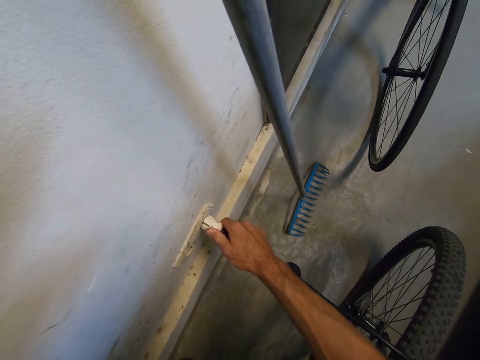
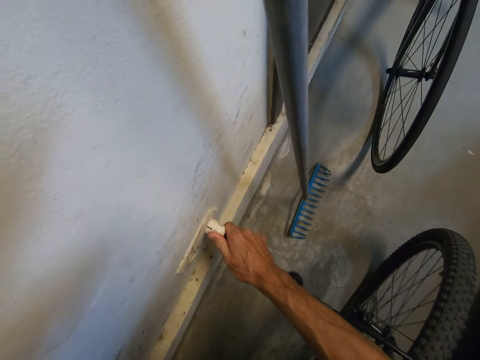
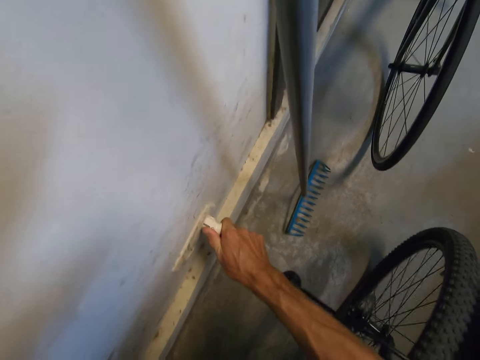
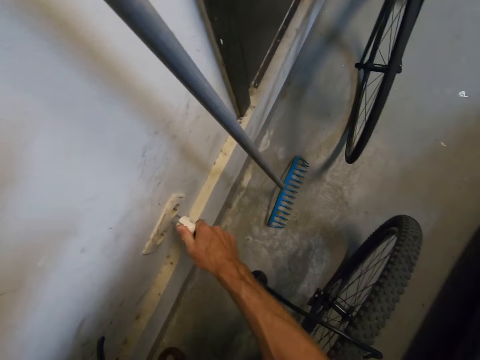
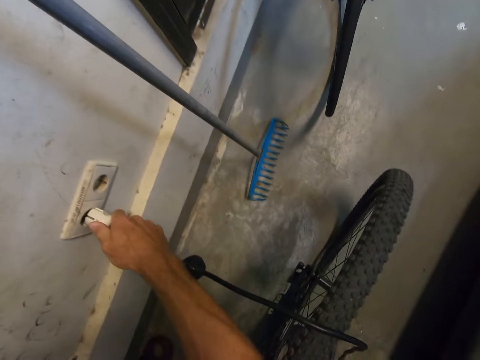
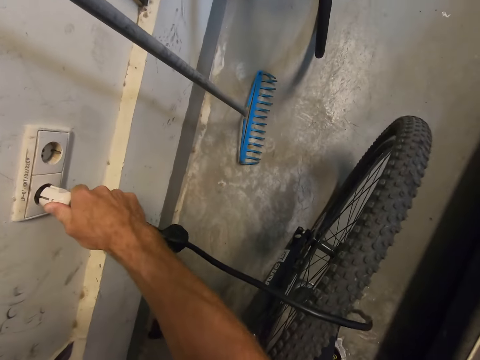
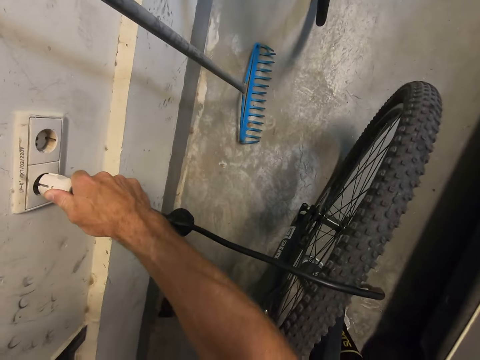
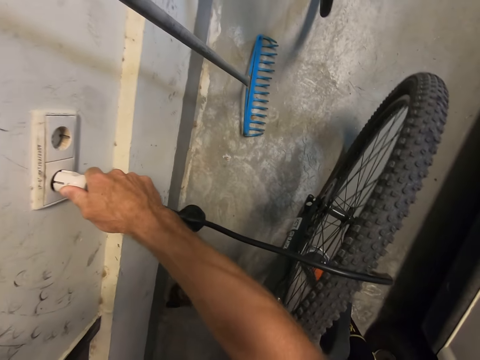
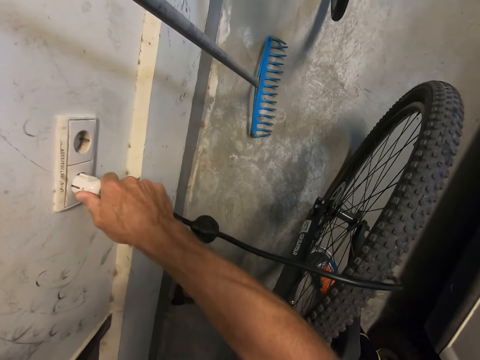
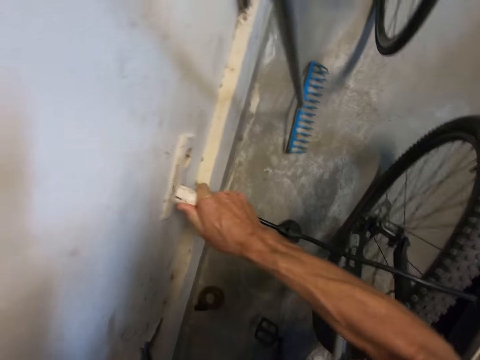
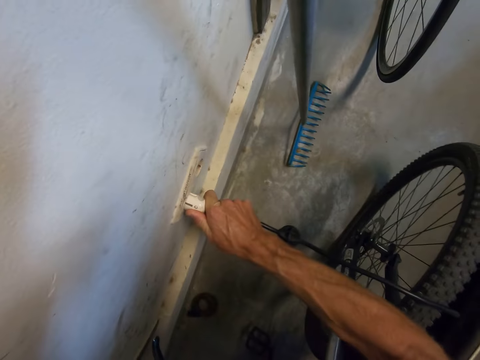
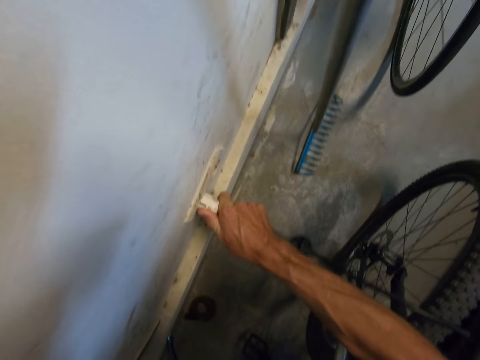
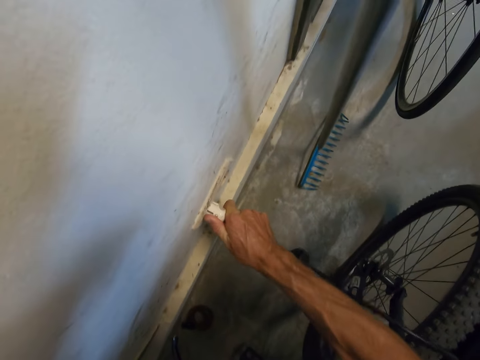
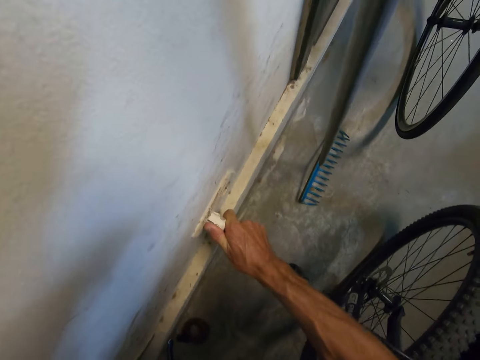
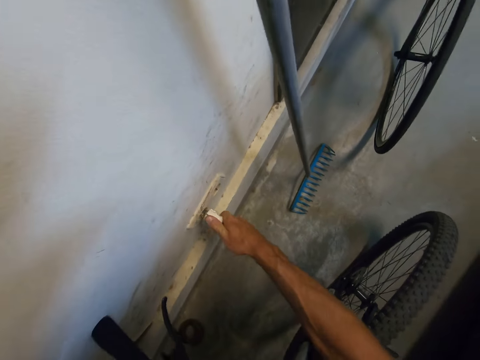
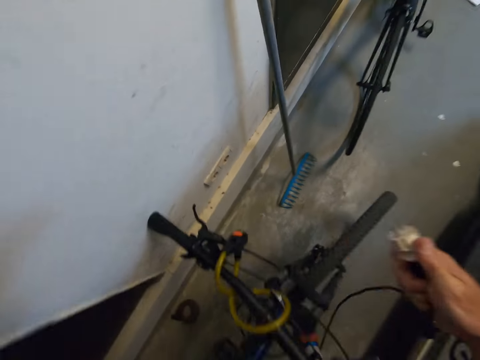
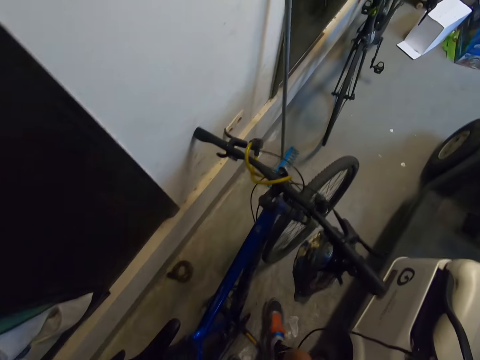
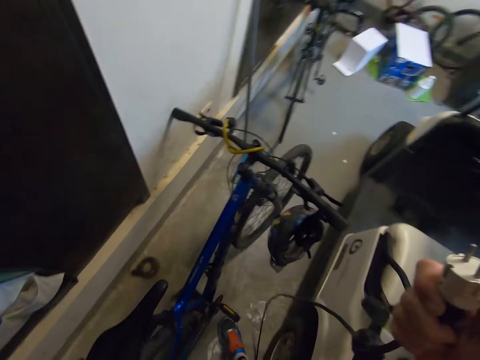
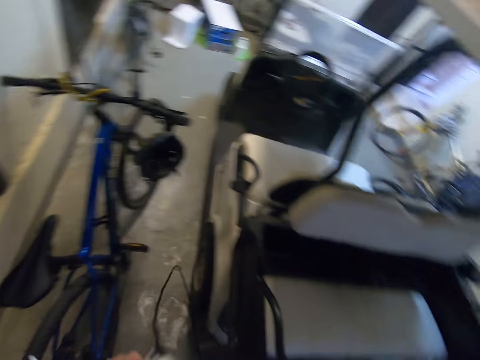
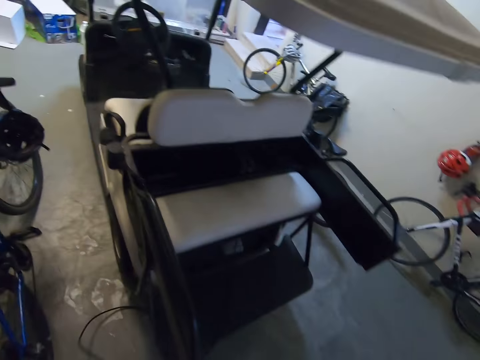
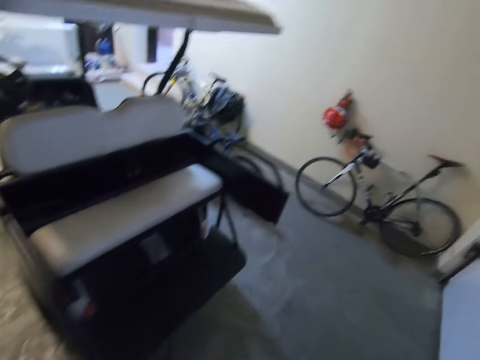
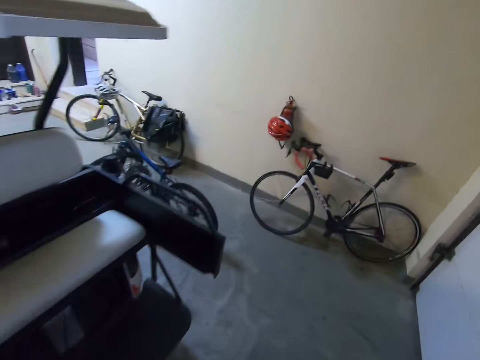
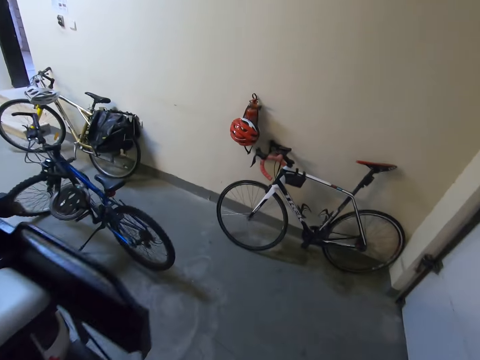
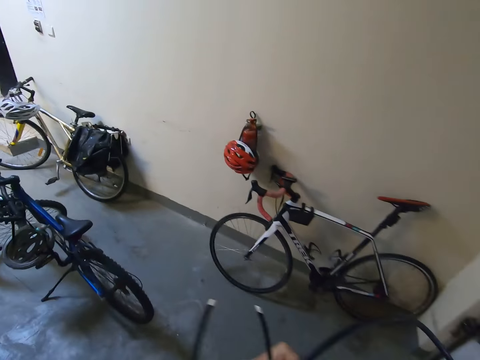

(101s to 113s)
The camera wearer unplugs the cable. They plug the cable. They withdraw from the left wall socket to the right wall socket and try to fix in the cable head. They unplug the cable.

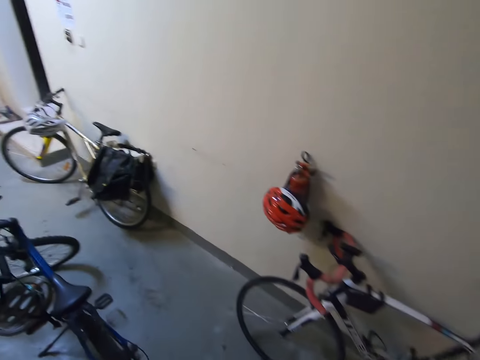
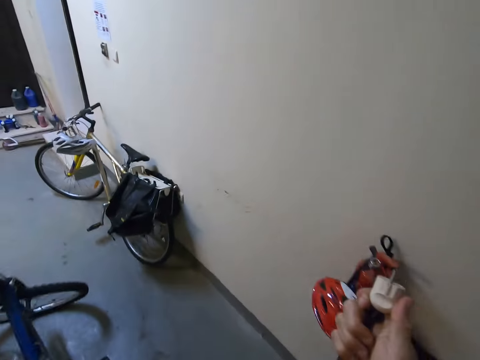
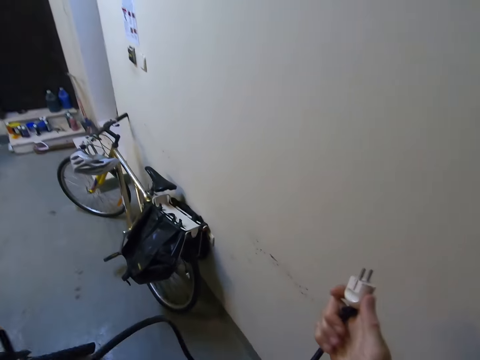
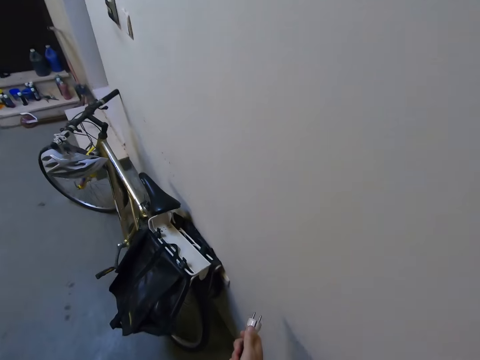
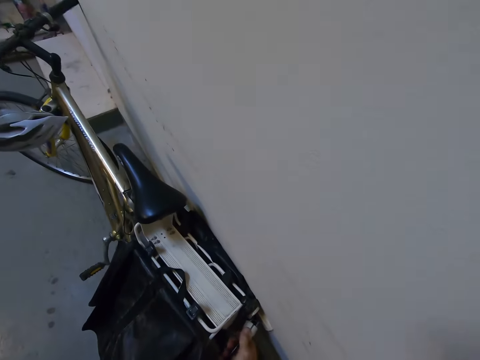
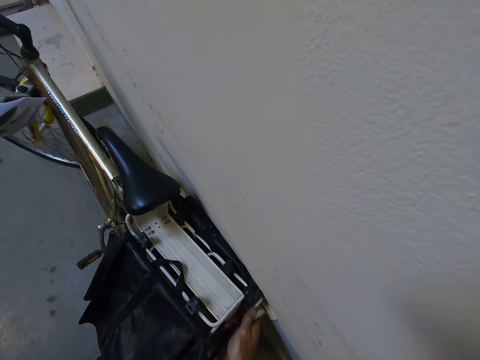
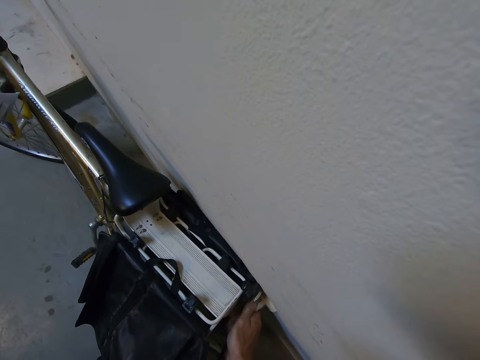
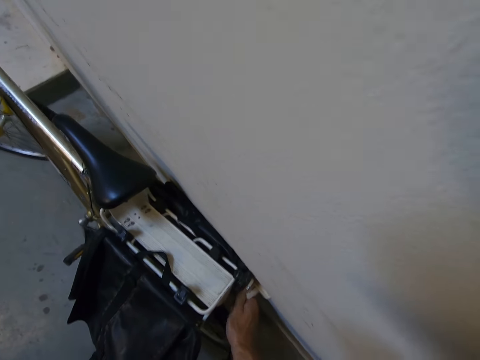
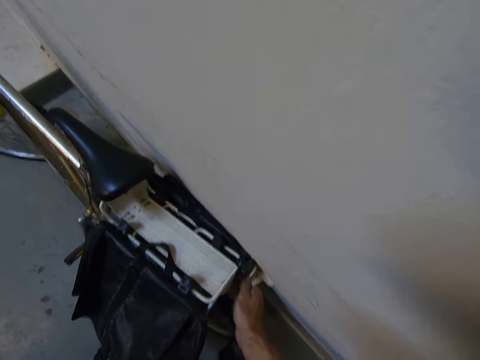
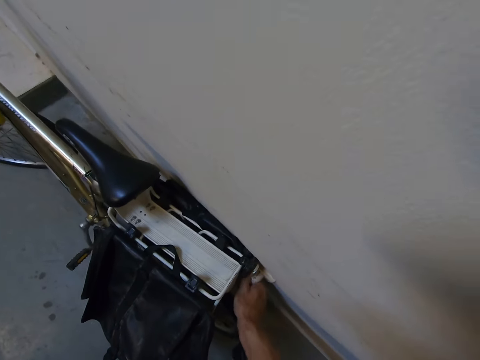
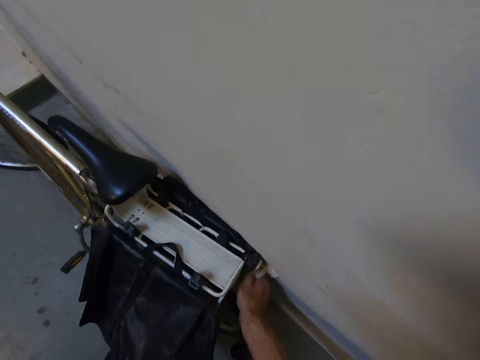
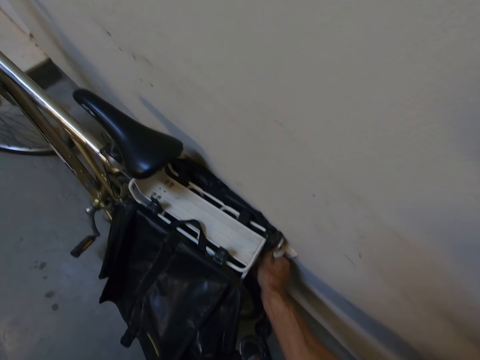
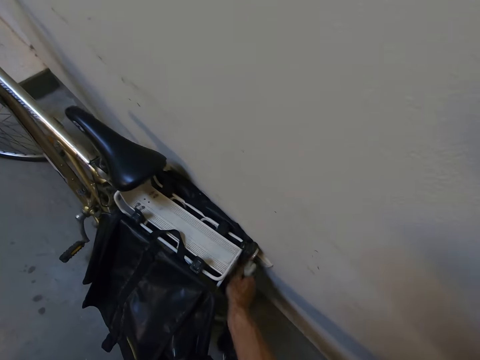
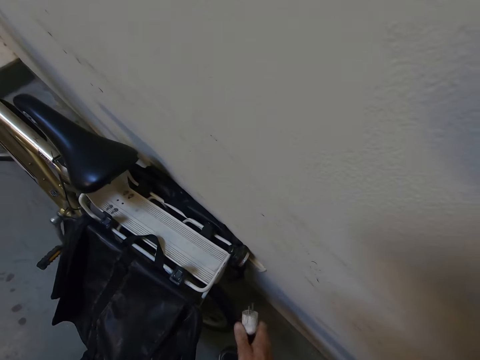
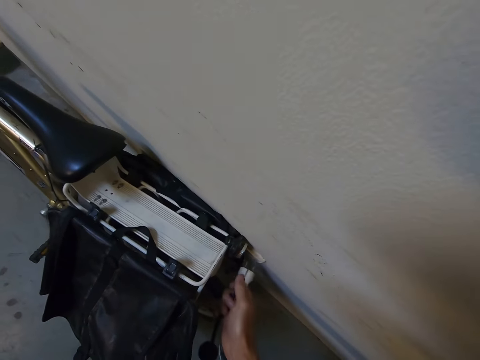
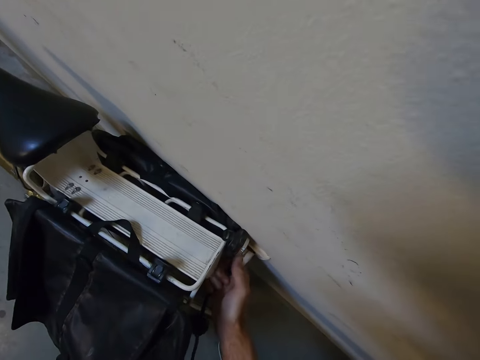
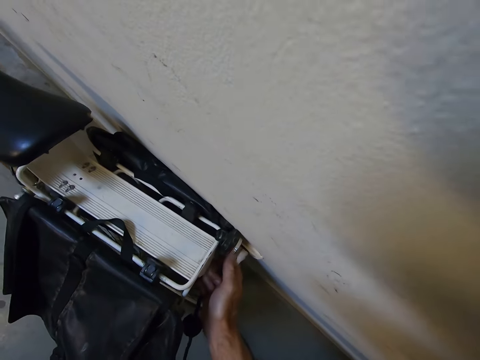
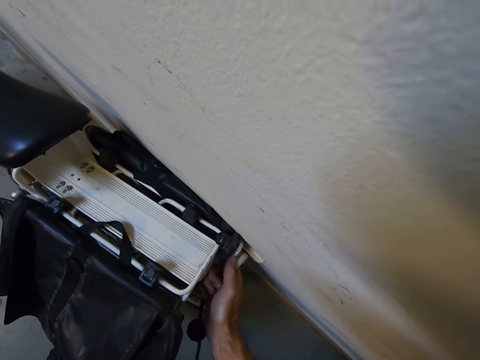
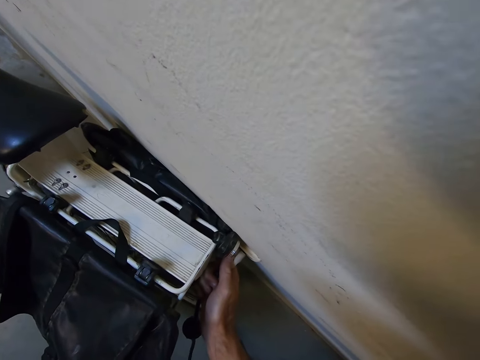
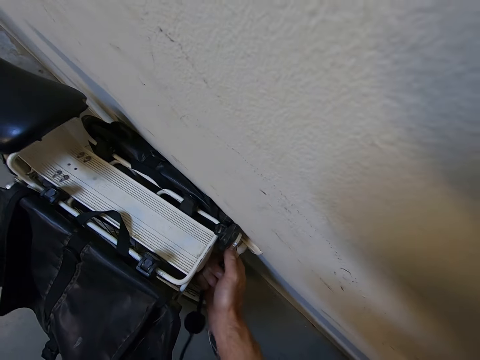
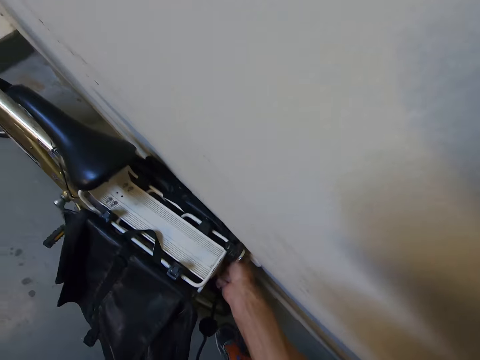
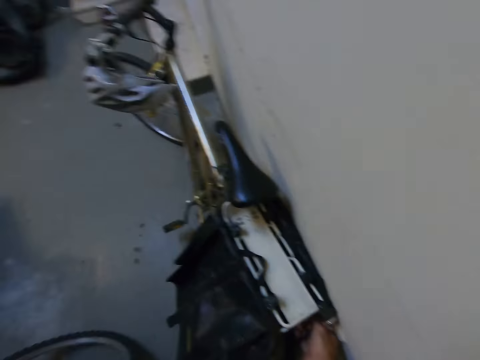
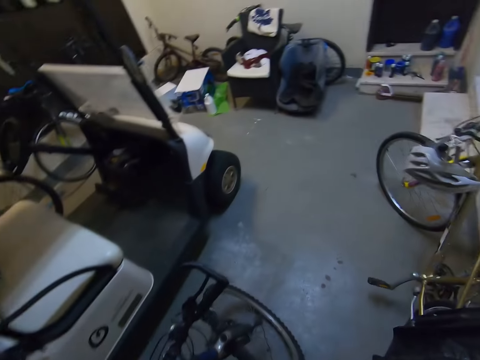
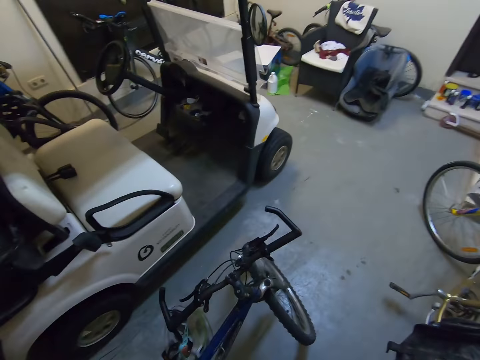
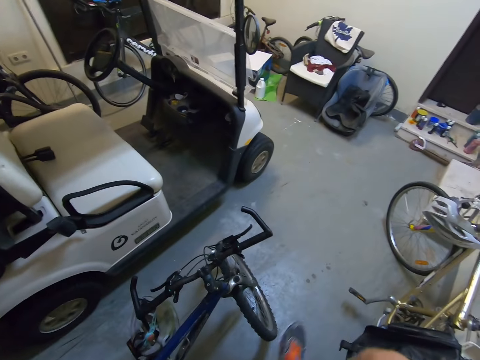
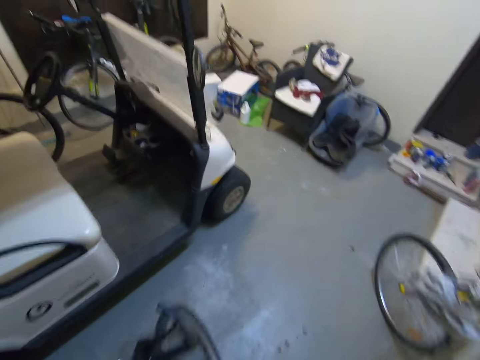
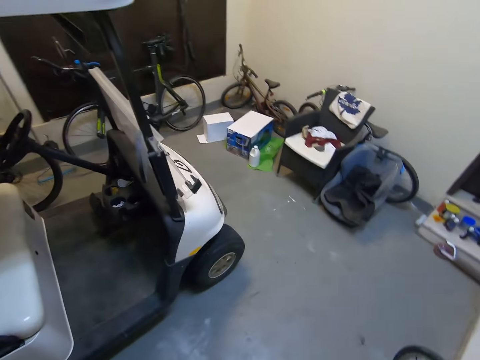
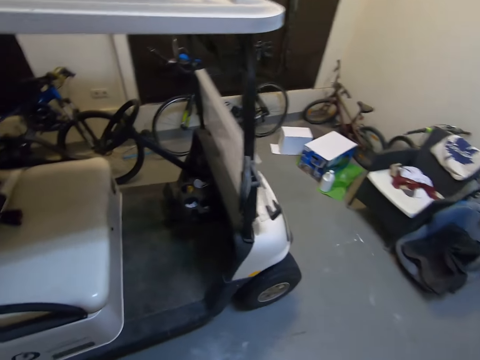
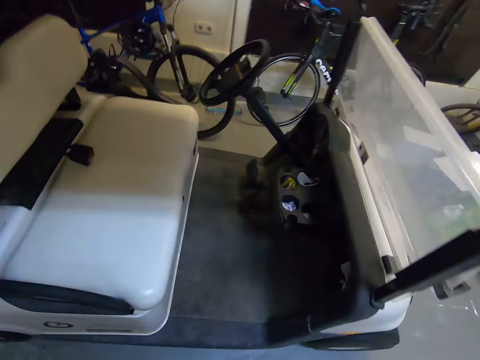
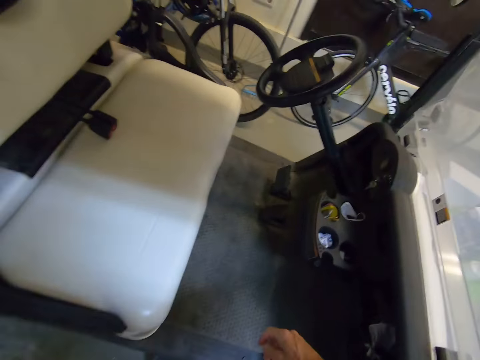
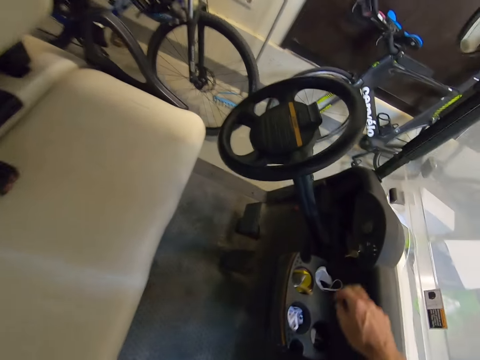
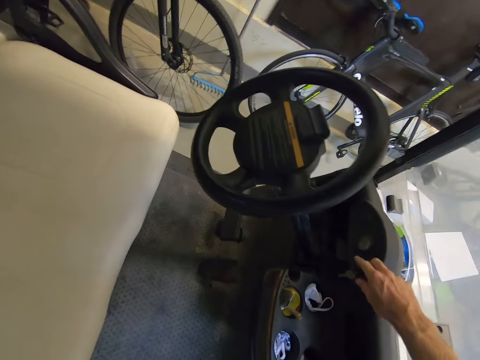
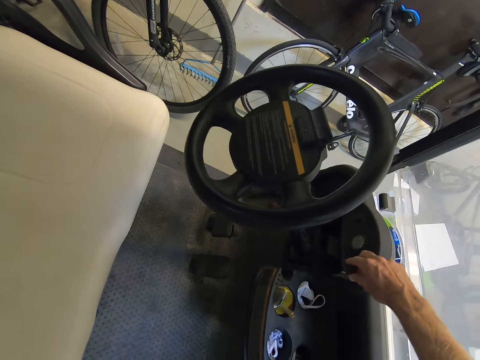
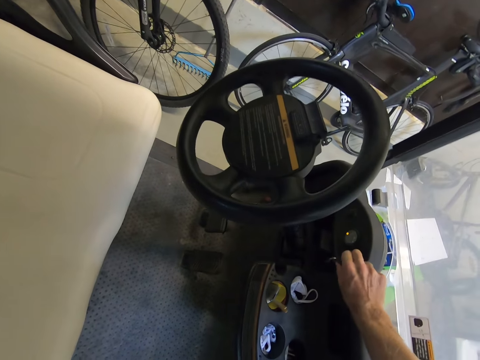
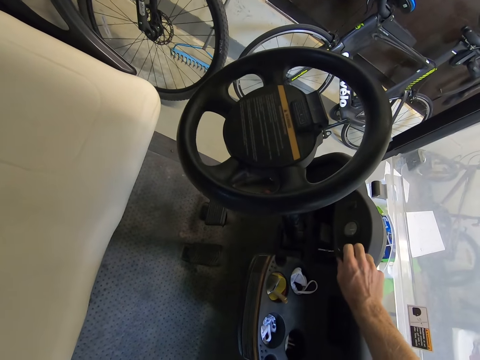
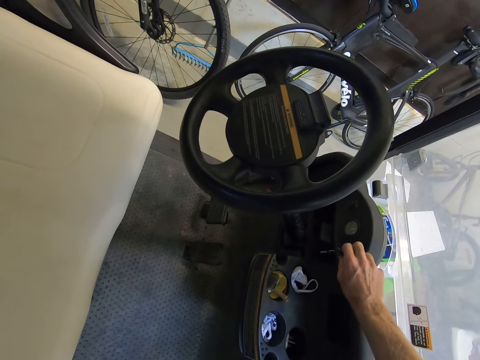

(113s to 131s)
The camera wearer plugs the cable. They unplug the cable. They plug the cable. They stop fixing the cable and head to the golf car. They walk around the building. They try to start the golf car engine with a key.
